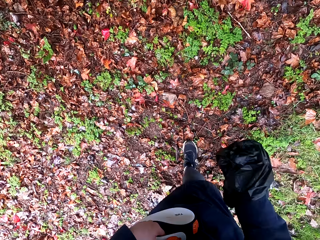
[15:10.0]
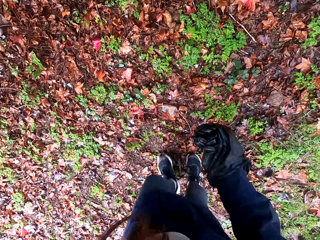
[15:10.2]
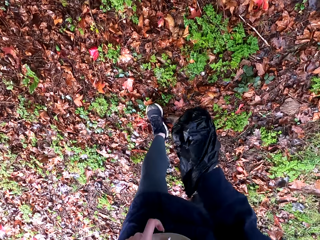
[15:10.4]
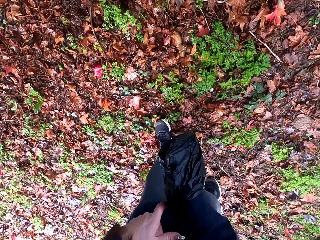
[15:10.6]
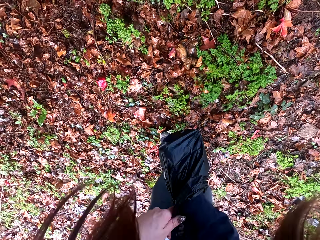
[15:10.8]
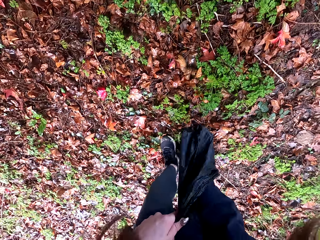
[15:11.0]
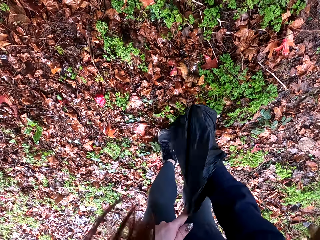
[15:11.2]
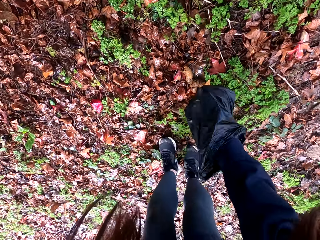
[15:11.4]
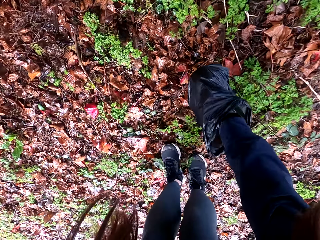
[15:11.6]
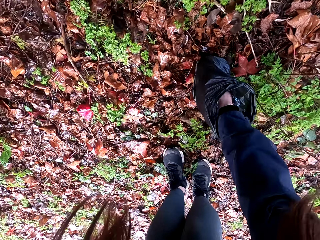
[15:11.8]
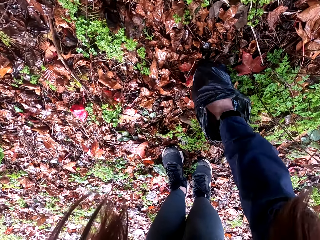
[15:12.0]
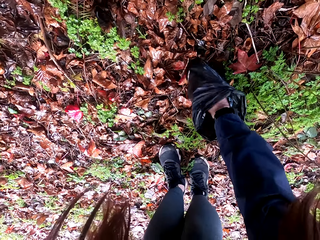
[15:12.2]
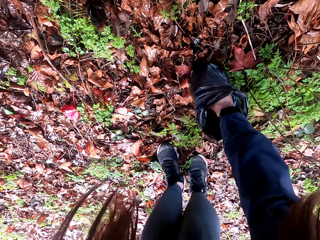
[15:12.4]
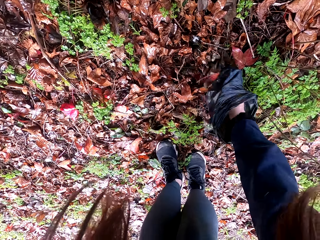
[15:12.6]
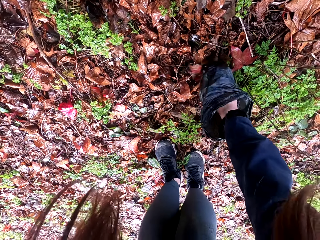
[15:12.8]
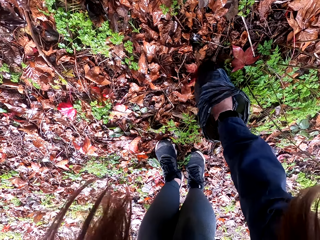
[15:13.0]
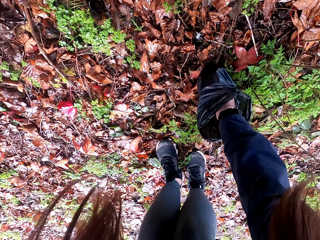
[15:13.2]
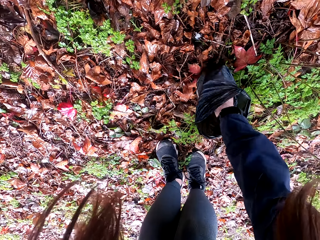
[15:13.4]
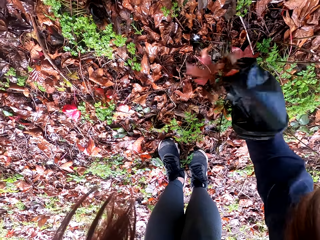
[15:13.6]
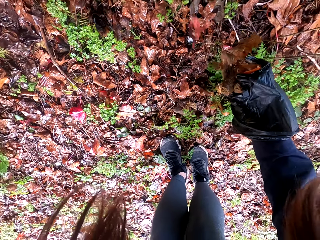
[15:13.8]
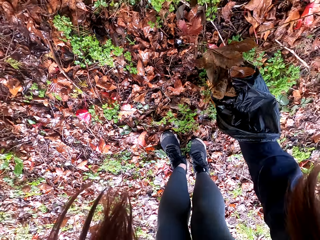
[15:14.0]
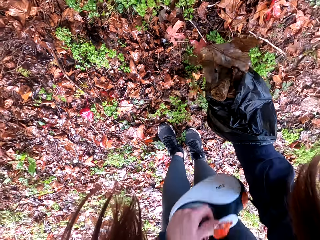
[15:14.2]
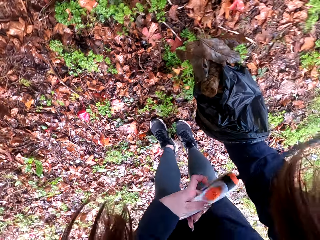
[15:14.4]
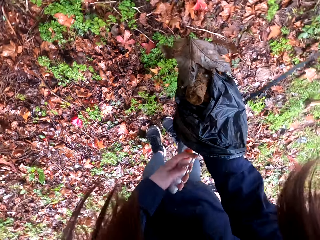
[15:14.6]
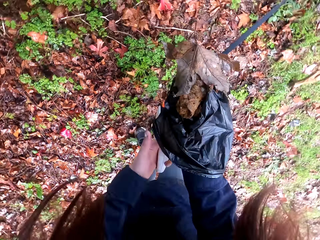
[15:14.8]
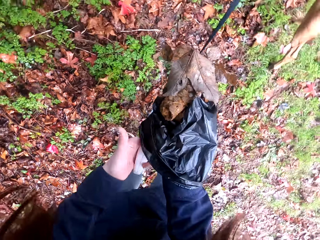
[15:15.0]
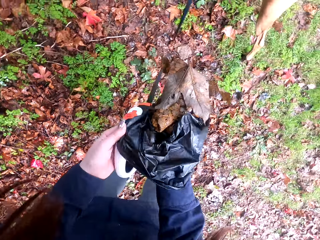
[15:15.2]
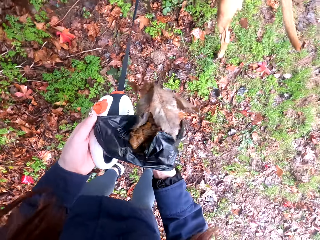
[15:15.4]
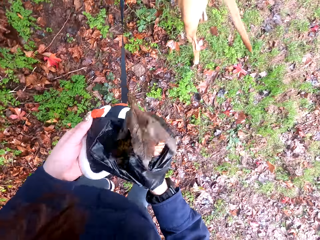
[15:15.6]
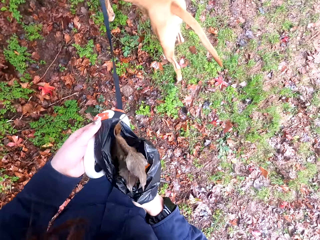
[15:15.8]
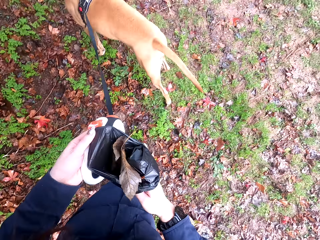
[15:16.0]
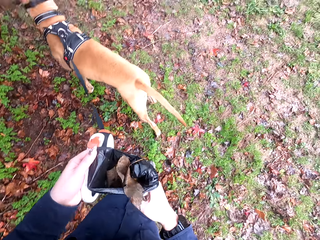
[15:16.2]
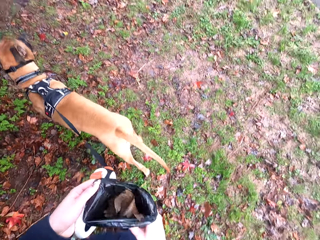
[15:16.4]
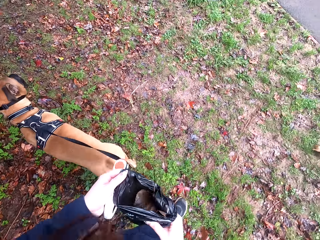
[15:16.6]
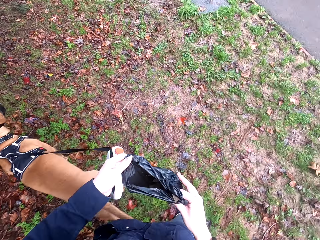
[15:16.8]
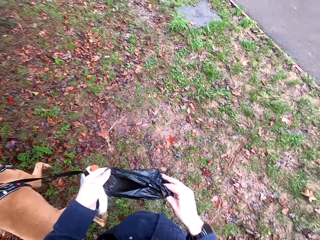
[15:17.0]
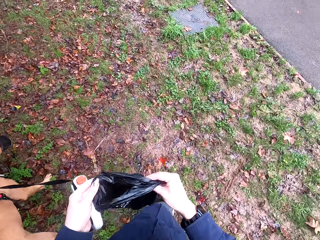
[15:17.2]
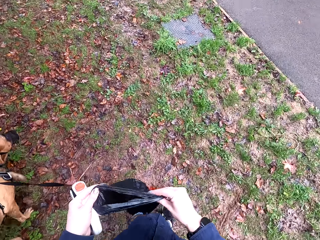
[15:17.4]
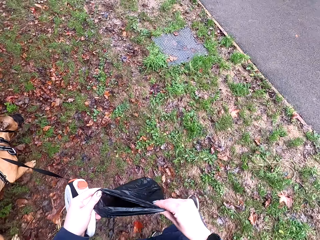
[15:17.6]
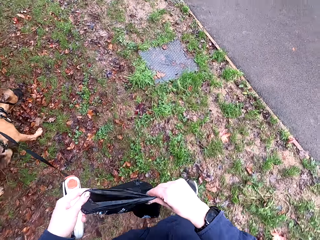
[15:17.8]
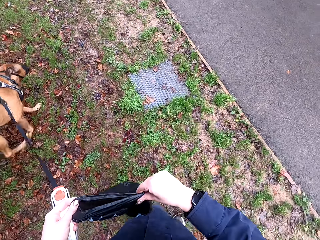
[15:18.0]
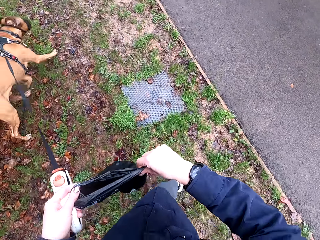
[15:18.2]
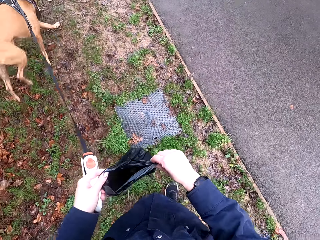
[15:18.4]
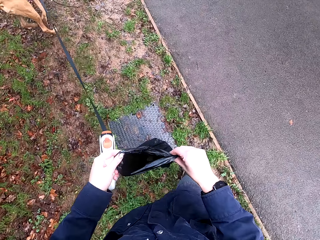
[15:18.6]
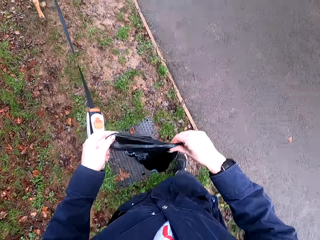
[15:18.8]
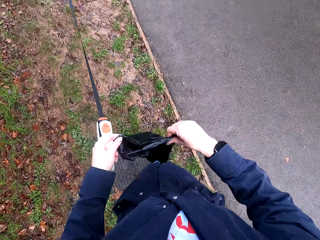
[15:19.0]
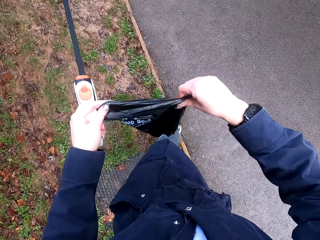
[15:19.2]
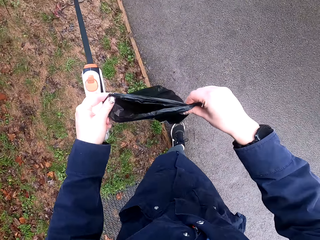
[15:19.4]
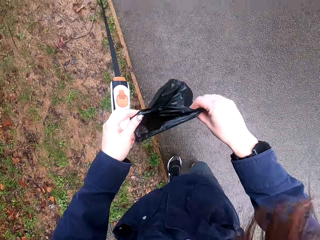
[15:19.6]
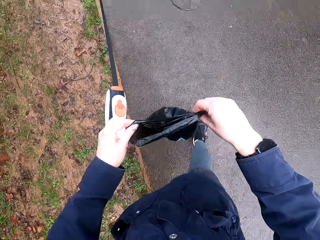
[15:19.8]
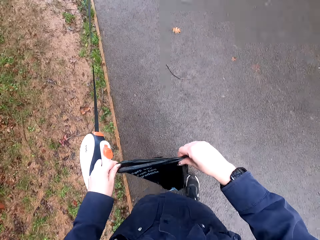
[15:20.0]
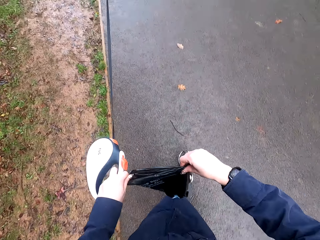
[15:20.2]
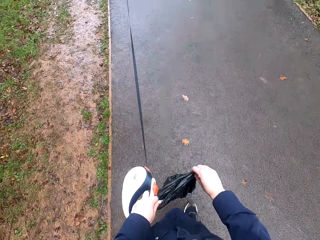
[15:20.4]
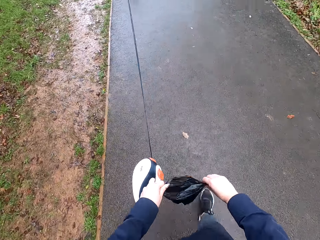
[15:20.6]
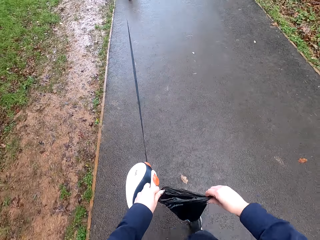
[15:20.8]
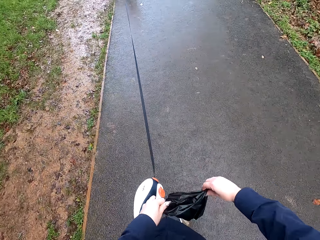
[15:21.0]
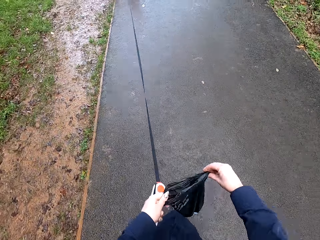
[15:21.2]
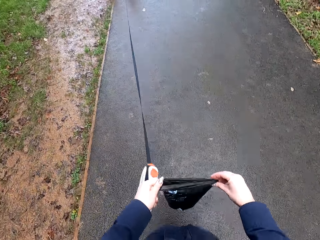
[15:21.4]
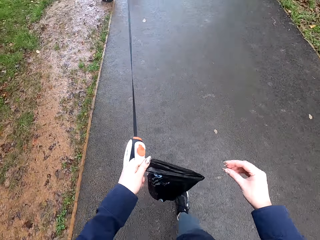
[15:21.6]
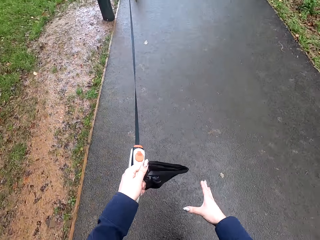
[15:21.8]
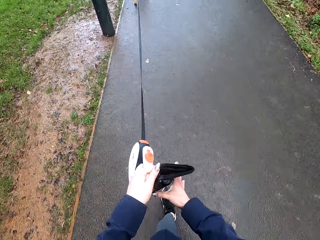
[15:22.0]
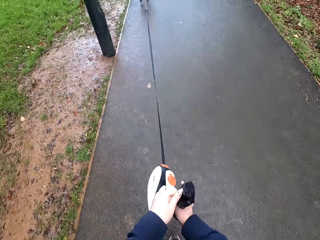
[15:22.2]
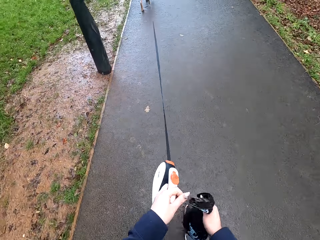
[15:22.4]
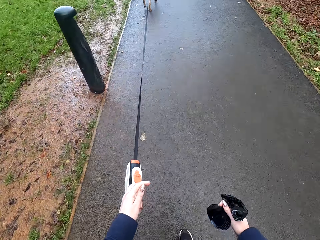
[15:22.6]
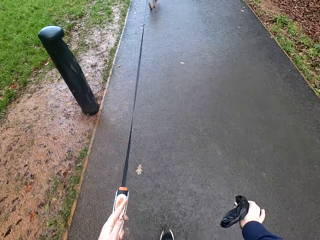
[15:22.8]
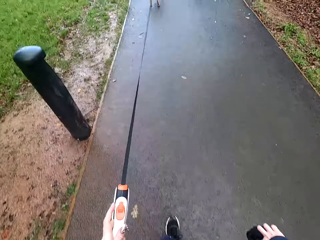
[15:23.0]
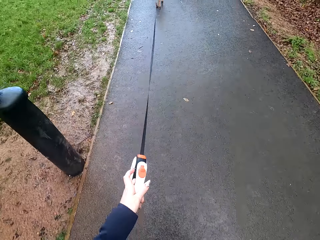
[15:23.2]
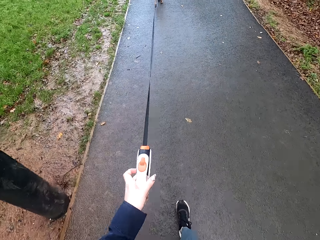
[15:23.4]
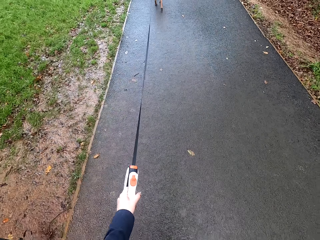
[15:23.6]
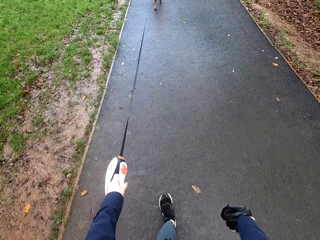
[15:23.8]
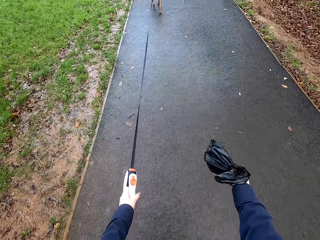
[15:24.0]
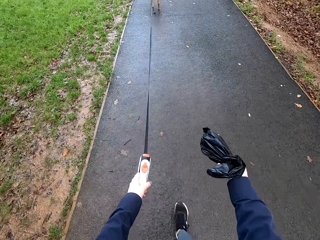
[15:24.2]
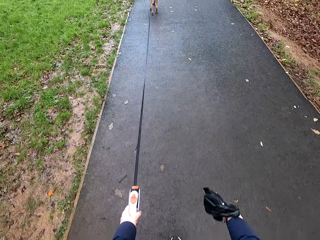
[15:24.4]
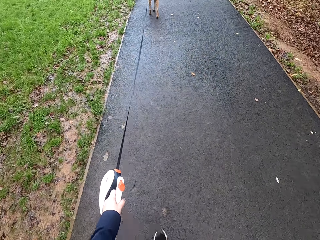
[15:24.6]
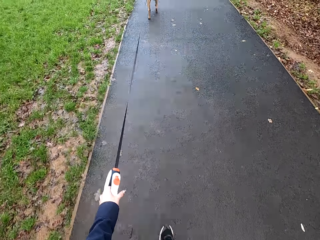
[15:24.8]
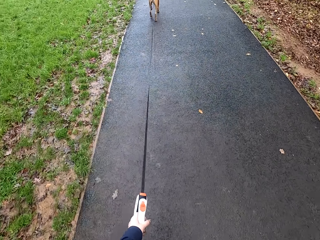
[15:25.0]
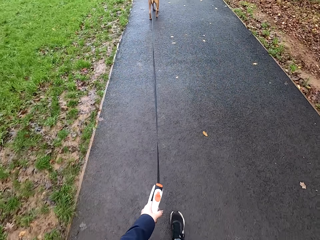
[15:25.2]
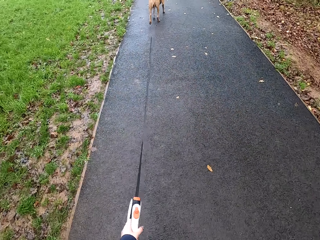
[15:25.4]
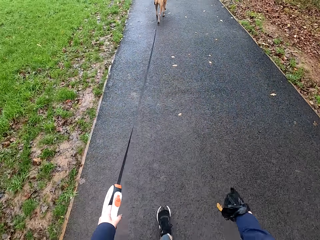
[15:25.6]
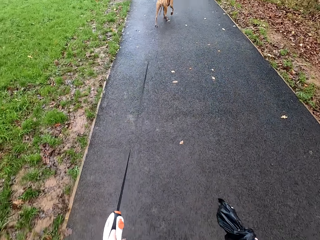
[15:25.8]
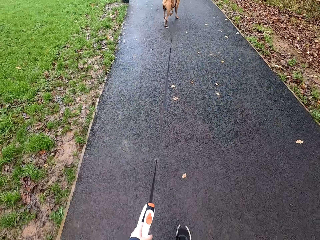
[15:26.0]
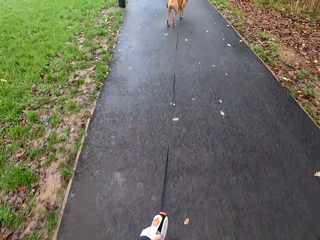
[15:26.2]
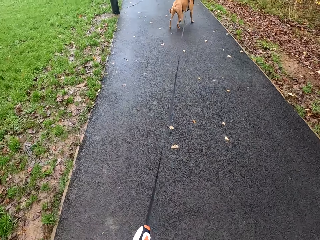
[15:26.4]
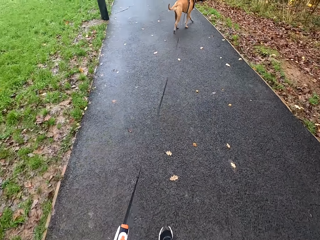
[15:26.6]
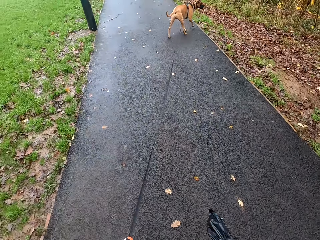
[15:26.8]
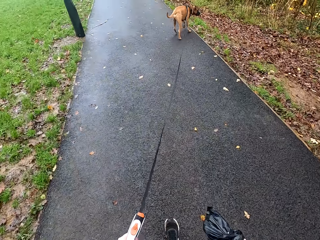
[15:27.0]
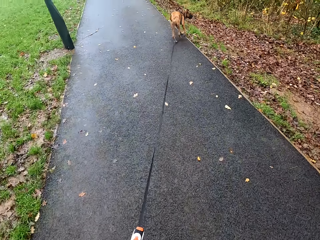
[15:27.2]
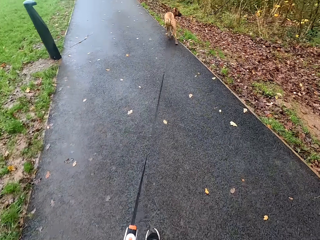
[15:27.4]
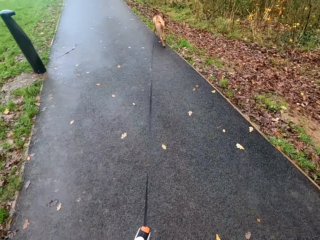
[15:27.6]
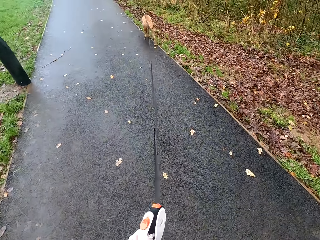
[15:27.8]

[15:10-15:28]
The camera wearer packs the dog's faeces with the nylon in her right hand. She picks the dog's faeces from the ground. She pulls the edge of the nylon in her right hand with her left hand. She holds the nylon with both hands. She carries the faeces in a paper bag. She walks on the road. She holds the nylon with her left hand. She ties the nylon in her left hand with her right hand. She holds the nylon with her right hand.

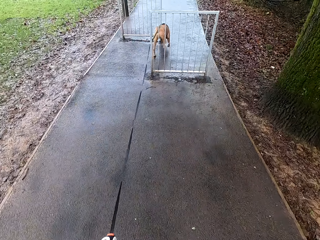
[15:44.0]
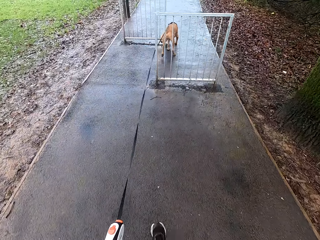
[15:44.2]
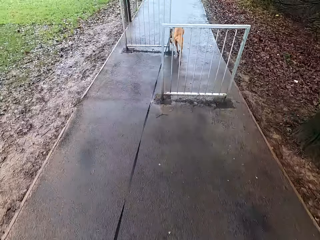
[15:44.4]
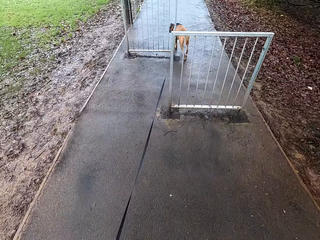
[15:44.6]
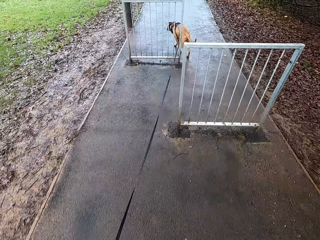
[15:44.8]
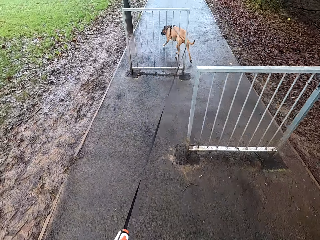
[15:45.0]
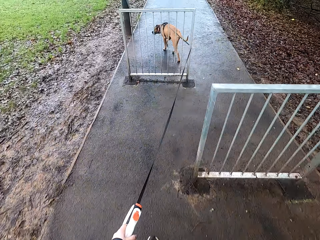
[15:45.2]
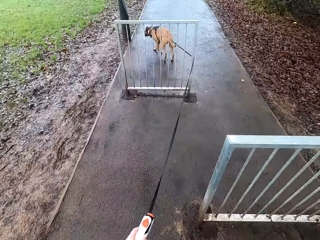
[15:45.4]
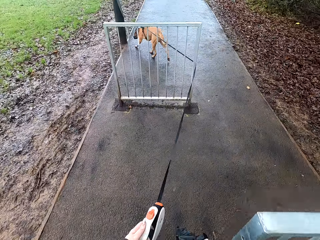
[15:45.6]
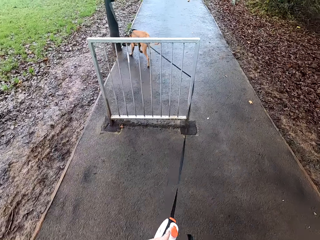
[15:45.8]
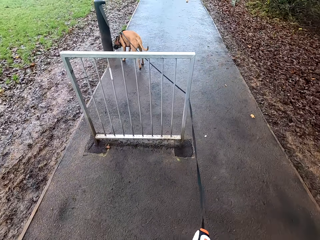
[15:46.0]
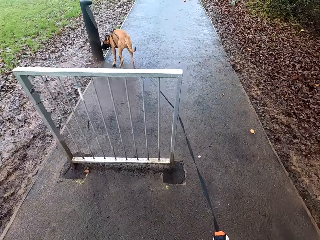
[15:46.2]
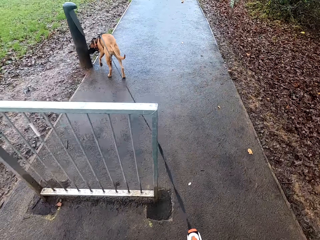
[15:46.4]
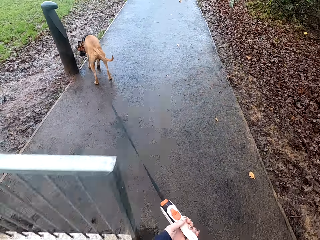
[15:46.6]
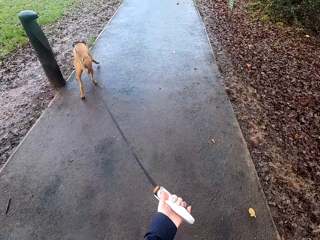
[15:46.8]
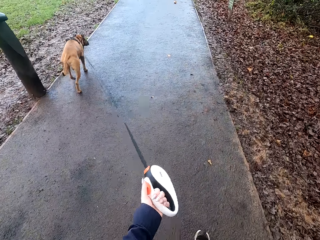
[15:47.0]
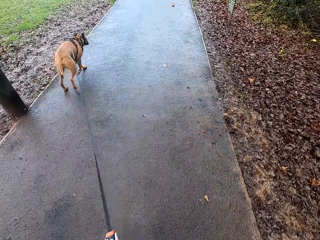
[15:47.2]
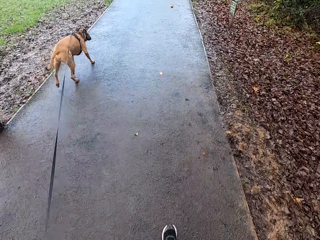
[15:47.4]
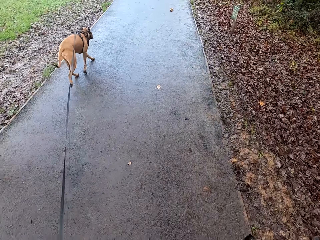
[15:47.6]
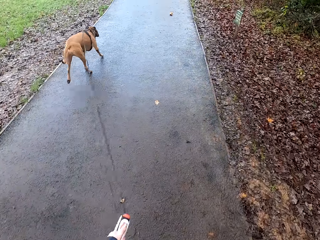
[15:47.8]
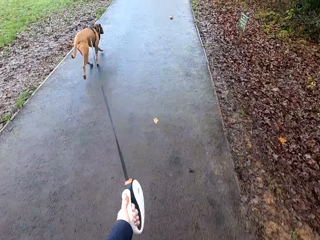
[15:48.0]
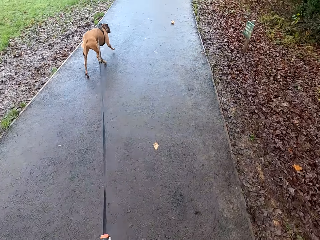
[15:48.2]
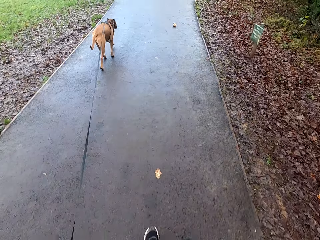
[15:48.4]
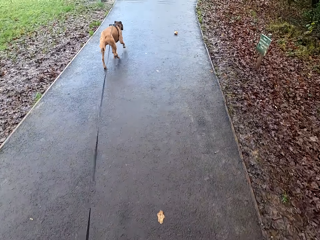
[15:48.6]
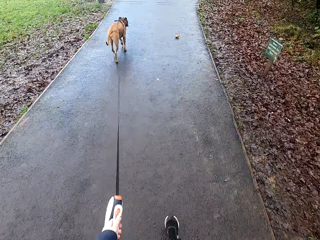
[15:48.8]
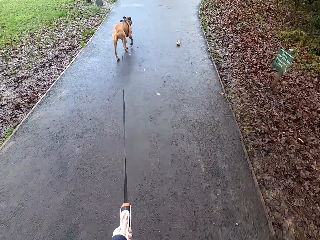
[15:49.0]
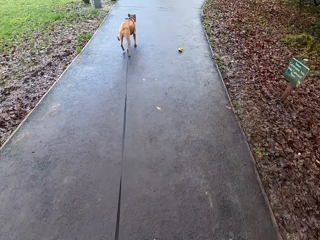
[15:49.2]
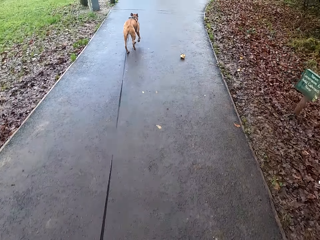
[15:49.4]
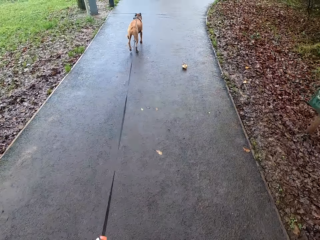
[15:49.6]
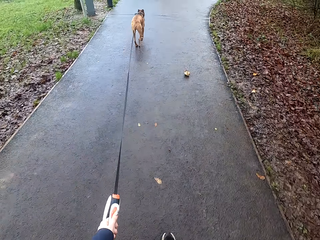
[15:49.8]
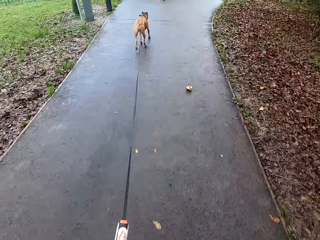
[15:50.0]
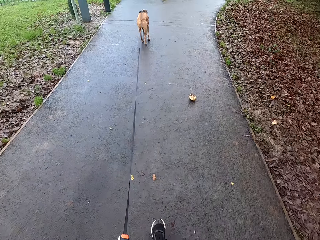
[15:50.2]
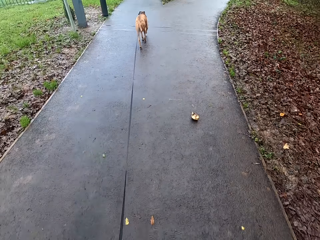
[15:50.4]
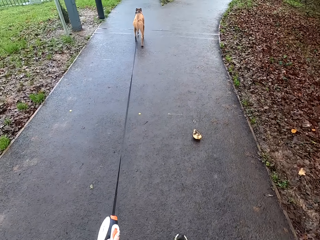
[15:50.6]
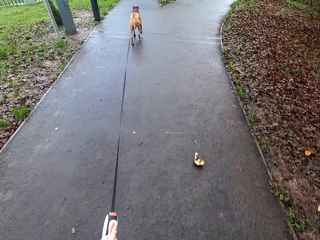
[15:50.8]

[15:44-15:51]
The dog sniffs a pole with its nose.
